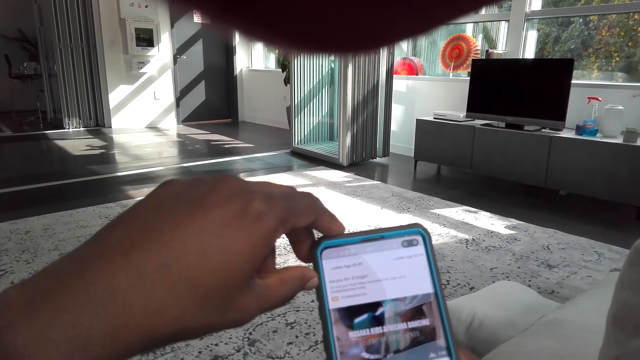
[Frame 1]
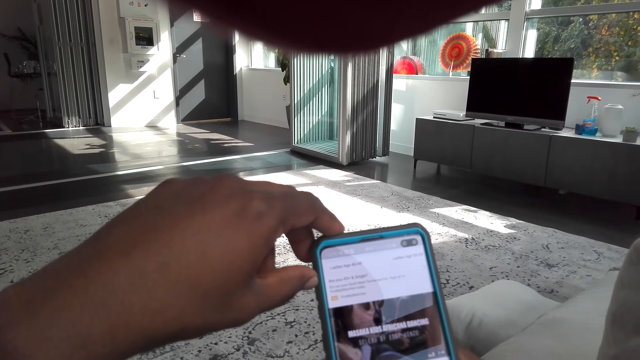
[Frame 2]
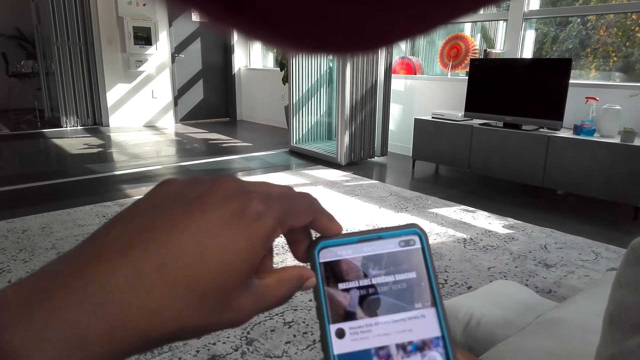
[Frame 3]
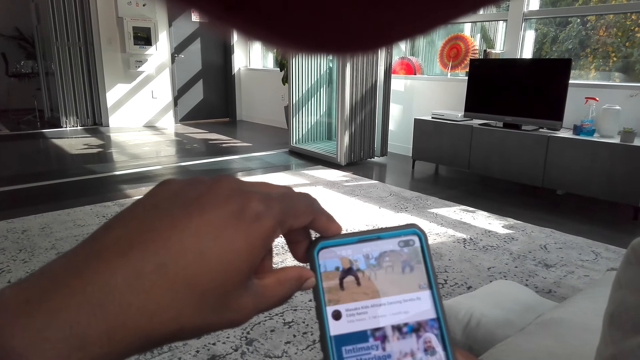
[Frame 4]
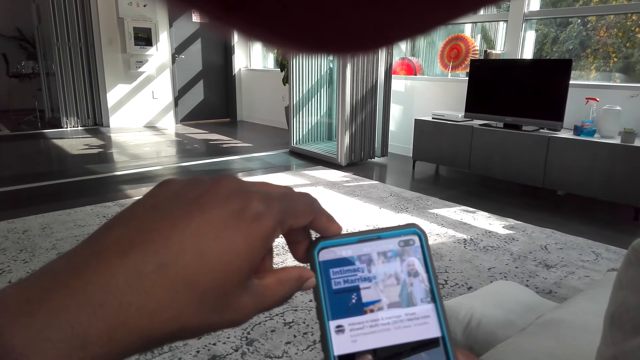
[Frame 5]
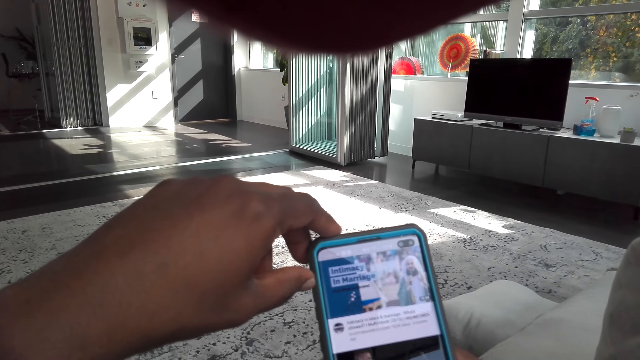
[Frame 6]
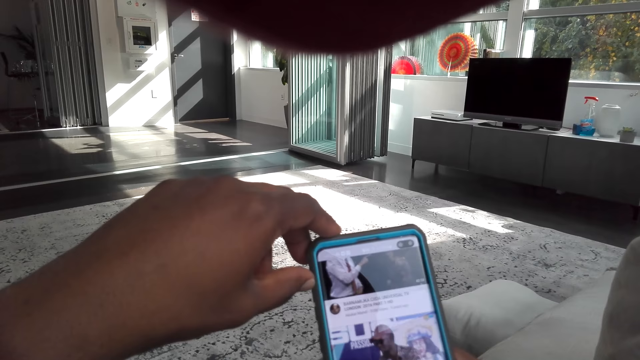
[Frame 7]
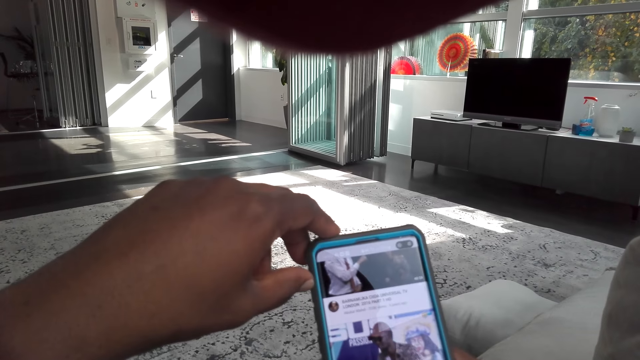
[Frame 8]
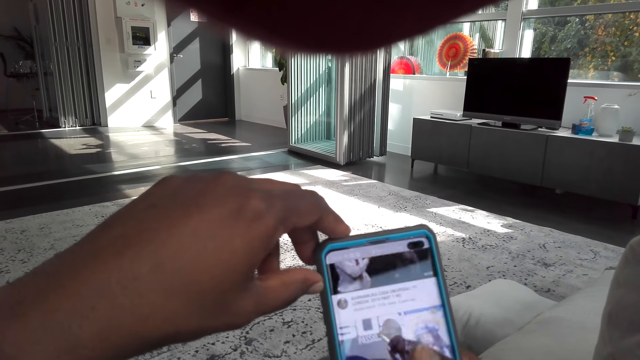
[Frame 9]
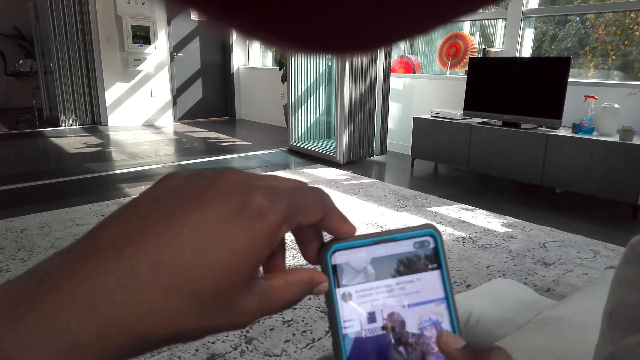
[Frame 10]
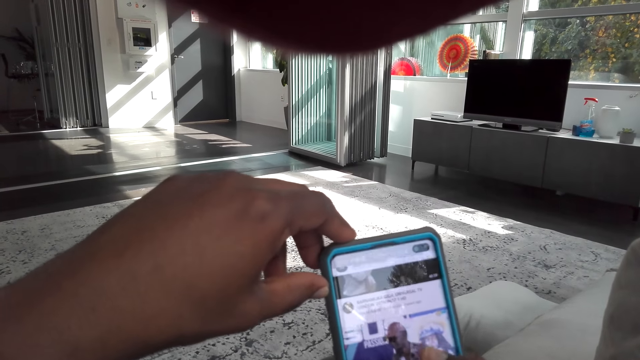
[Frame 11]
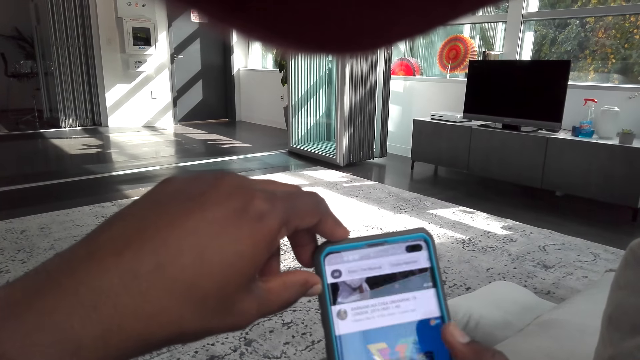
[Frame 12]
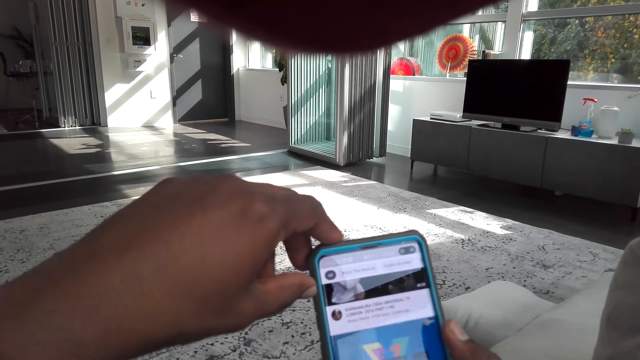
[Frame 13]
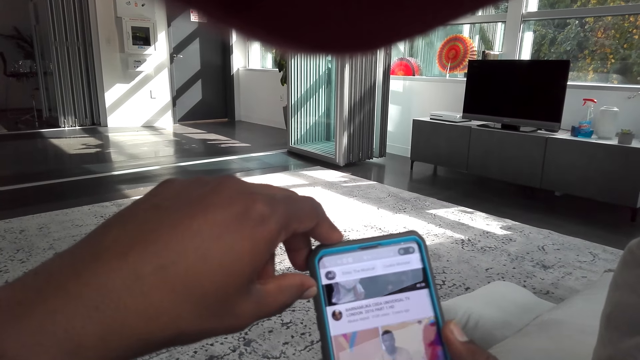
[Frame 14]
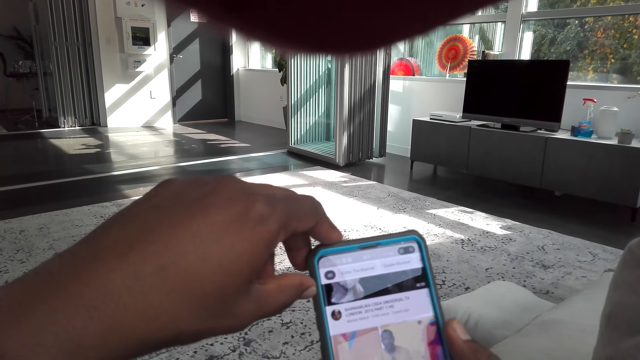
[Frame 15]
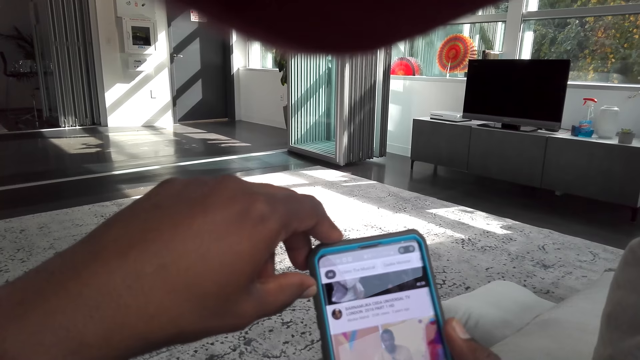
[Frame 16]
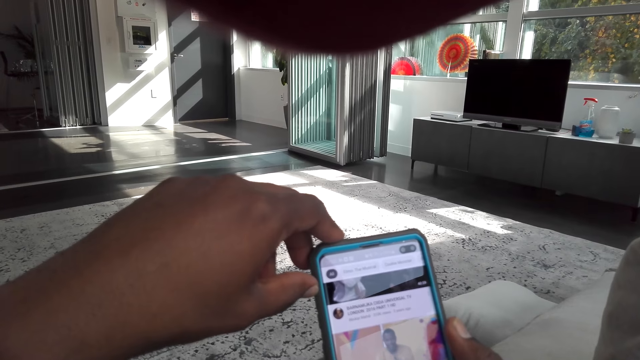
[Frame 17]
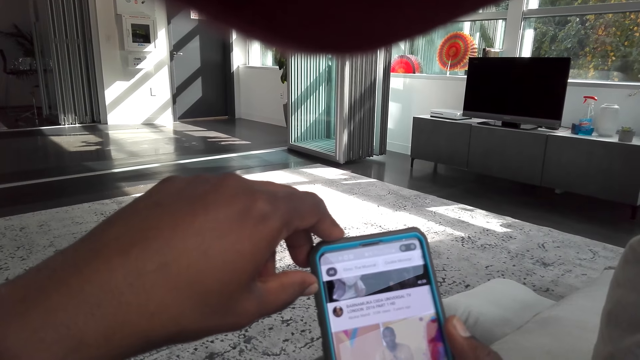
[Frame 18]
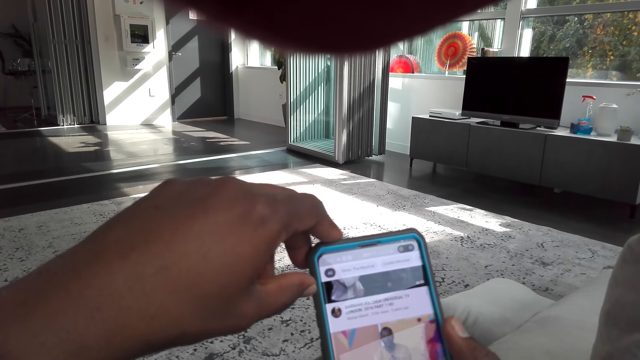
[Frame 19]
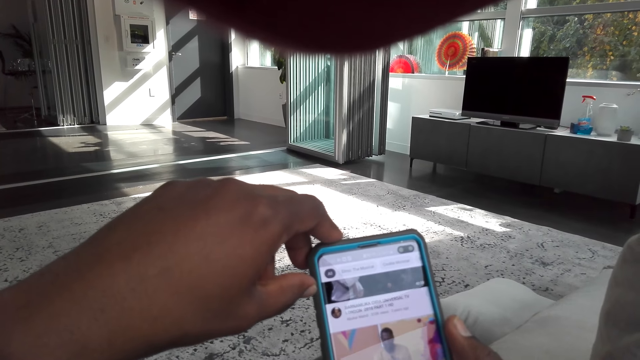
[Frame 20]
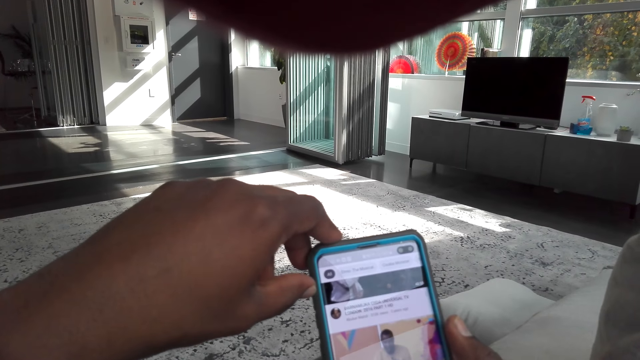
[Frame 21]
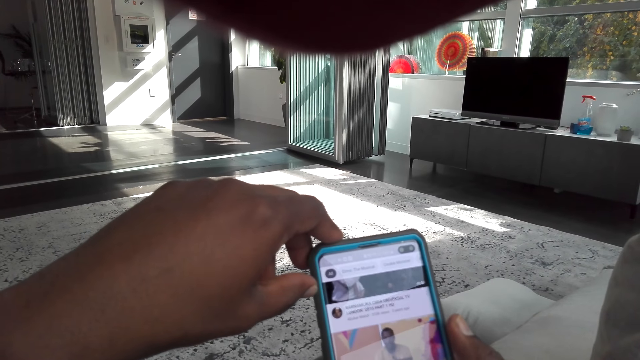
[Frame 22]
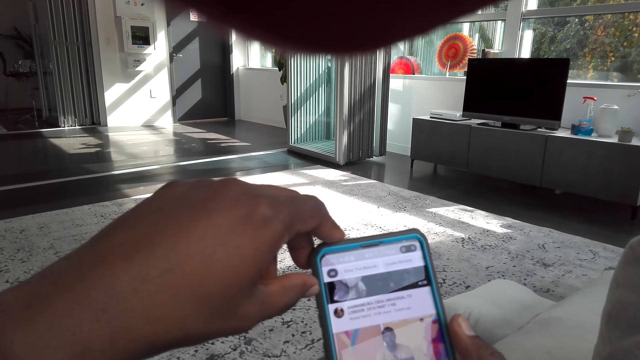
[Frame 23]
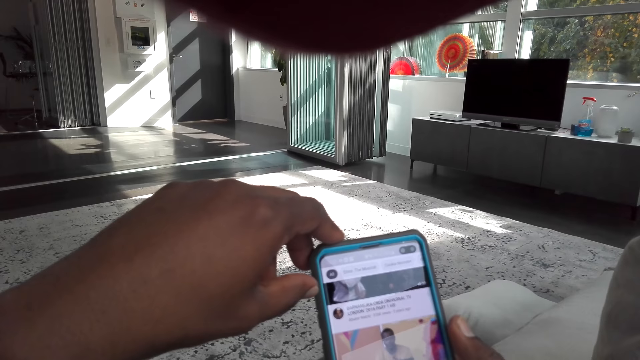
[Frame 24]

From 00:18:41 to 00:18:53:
The camera wearer scrolls the phone.

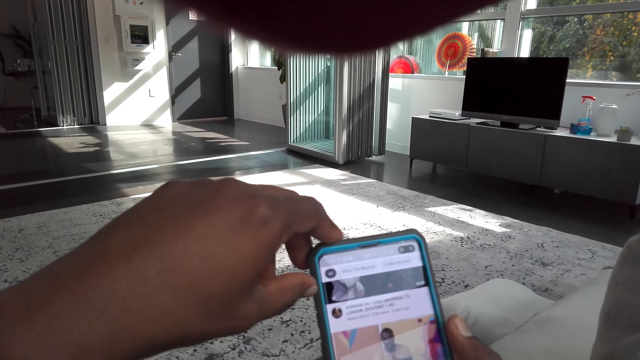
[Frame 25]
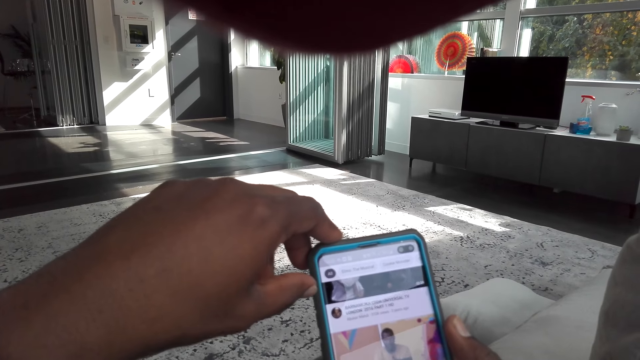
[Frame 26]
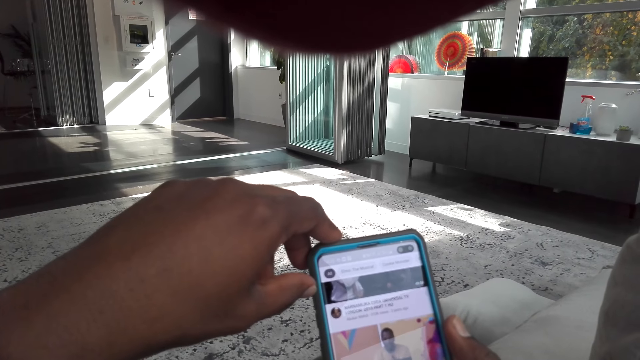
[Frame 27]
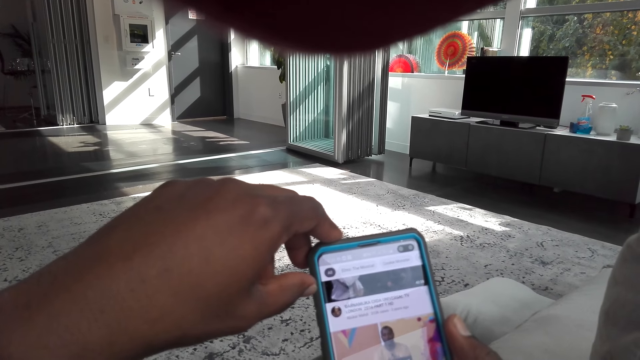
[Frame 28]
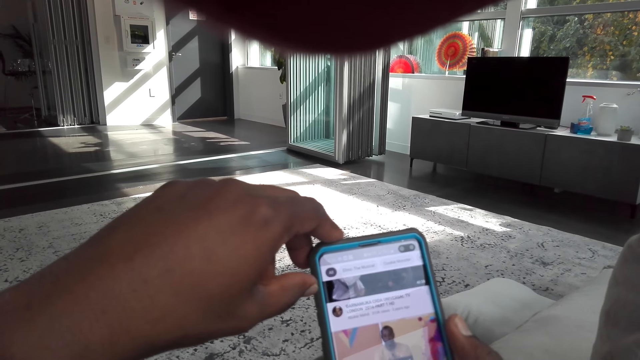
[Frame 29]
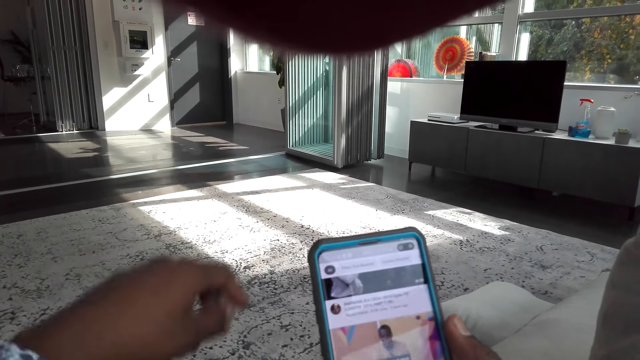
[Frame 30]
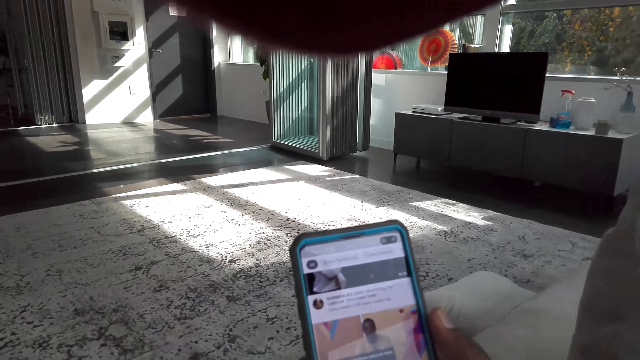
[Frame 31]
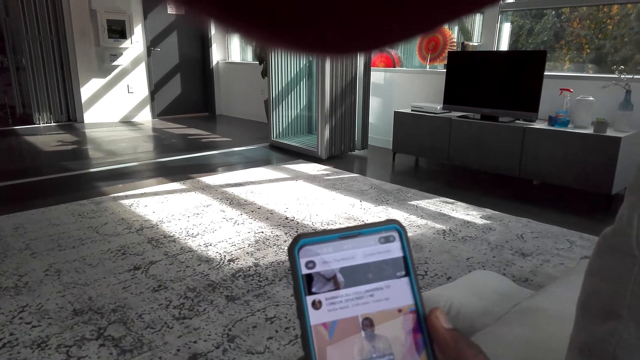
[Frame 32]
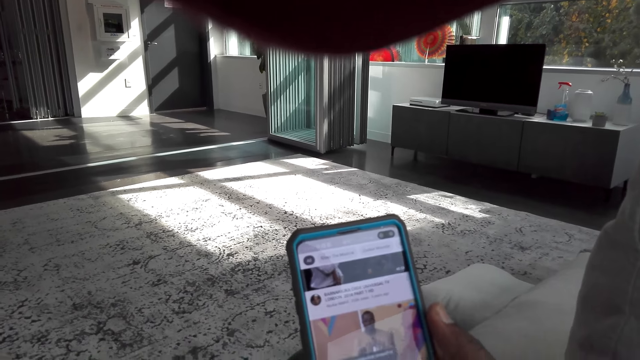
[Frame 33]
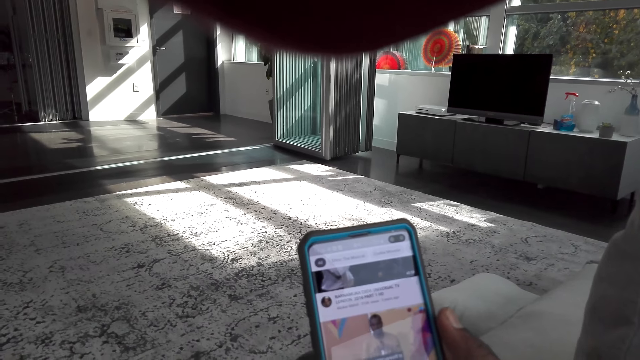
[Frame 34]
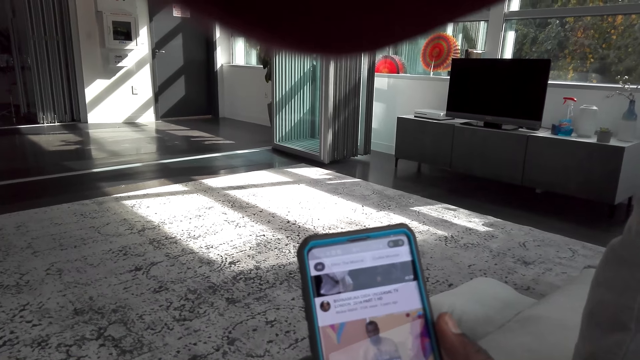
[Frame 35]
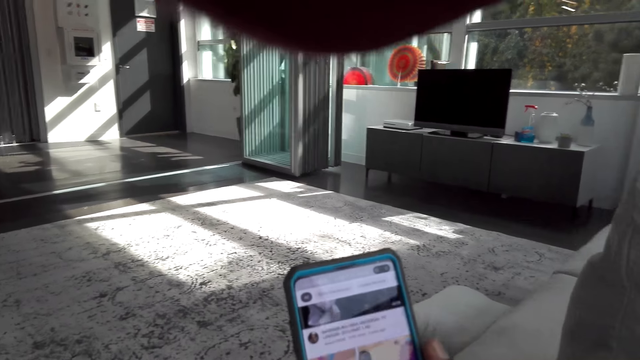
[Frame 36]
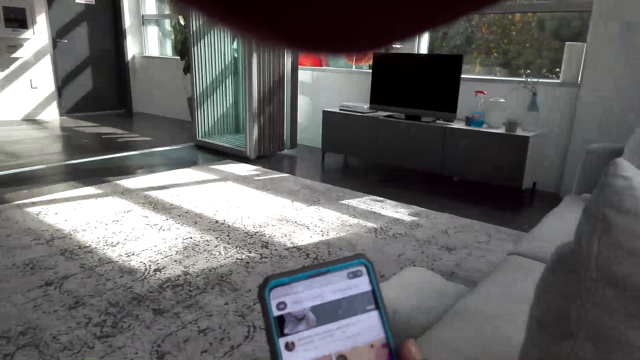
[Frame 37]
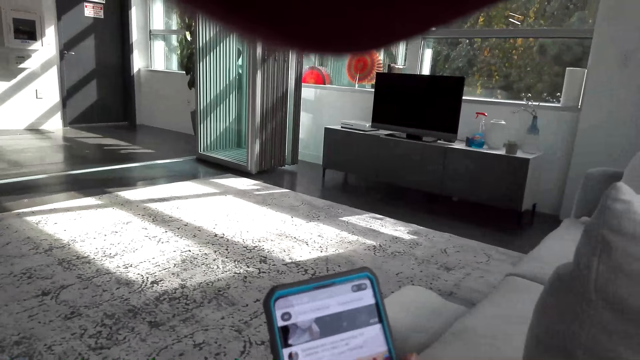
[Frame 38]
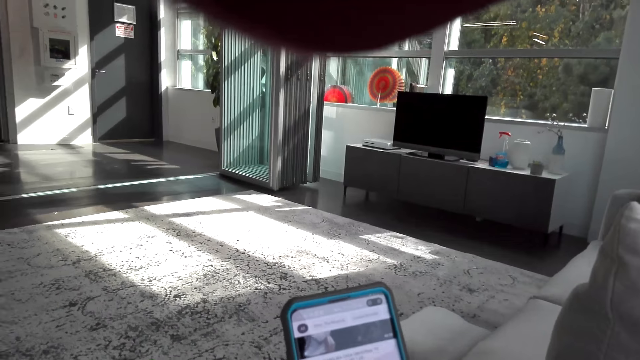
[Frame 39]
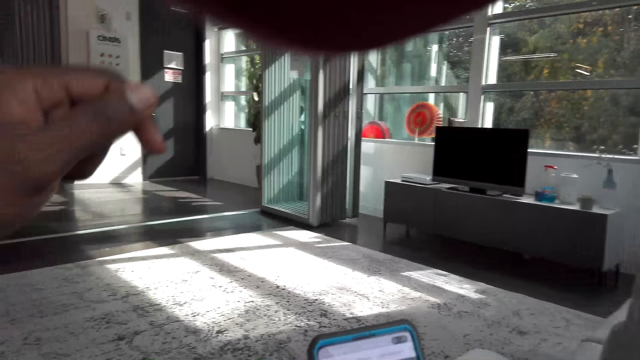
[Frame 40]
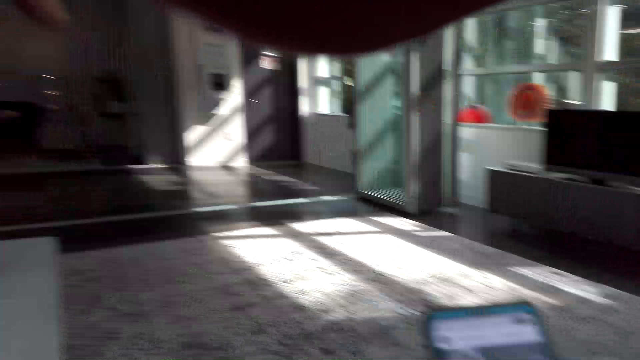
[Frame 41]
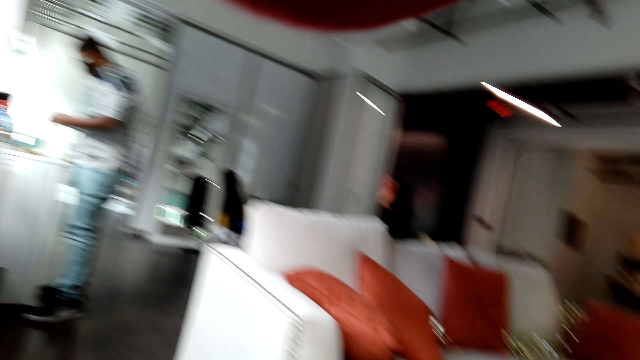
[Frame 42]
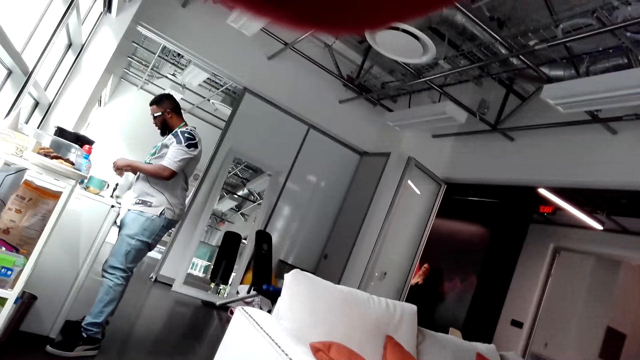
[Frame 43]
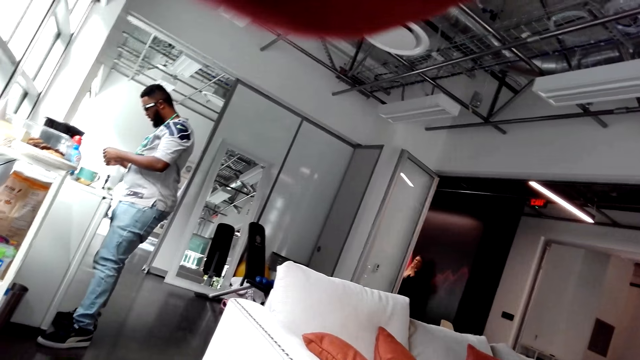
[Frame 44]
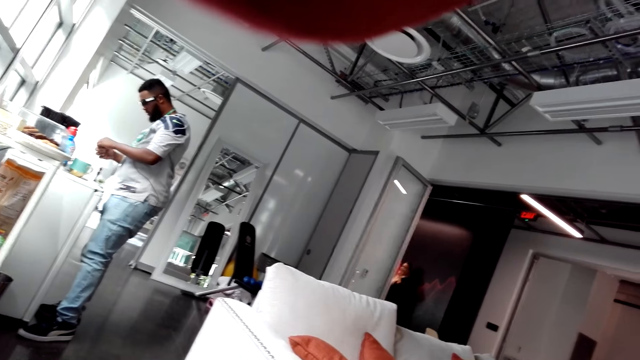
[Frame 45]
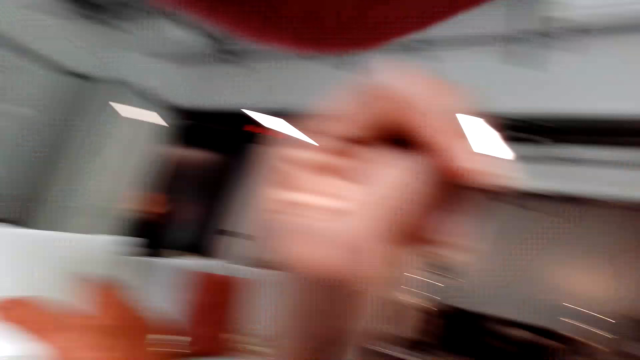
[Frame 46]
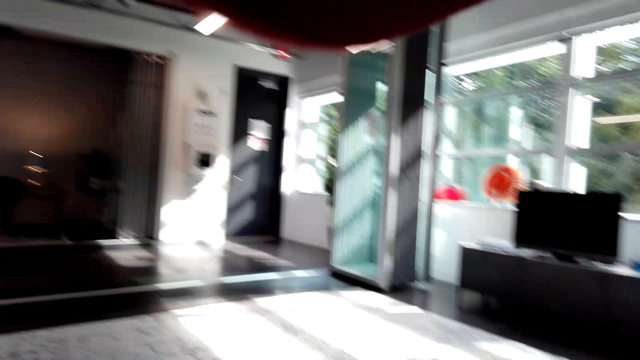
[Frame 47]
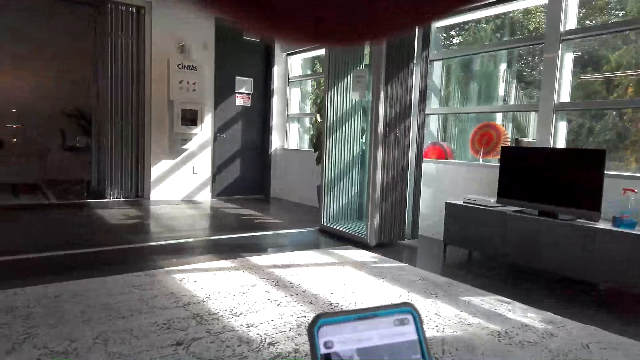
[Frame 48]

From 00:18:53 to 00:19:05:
A person is in a kitchen area preparing tea. The camera wearer interacts with the person.
